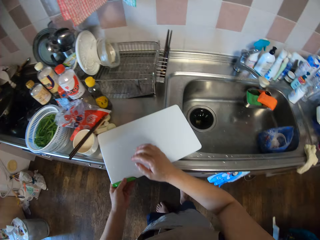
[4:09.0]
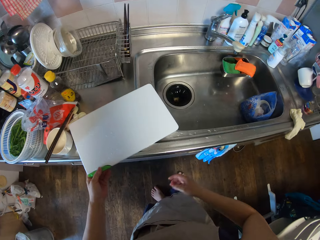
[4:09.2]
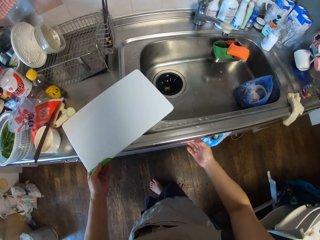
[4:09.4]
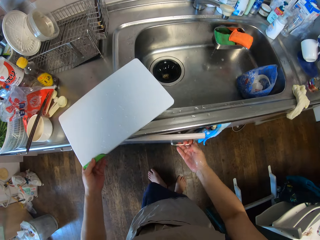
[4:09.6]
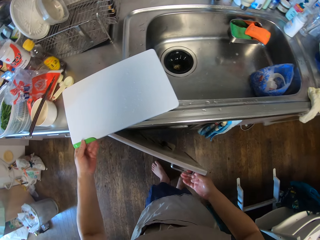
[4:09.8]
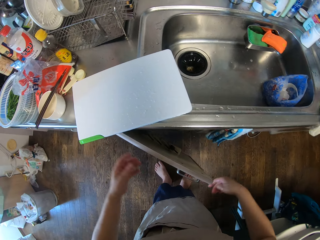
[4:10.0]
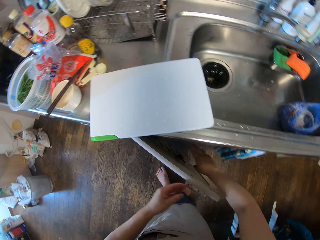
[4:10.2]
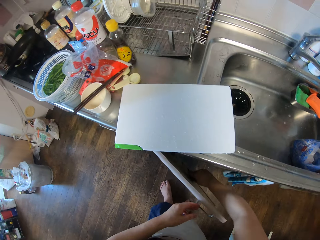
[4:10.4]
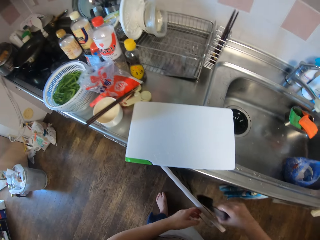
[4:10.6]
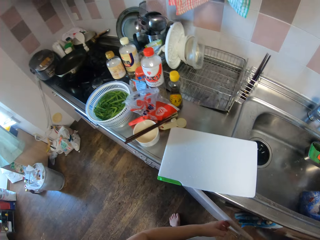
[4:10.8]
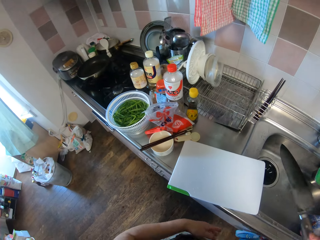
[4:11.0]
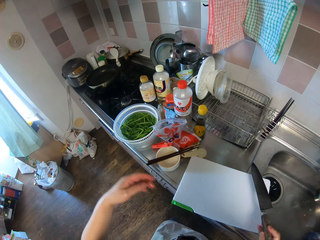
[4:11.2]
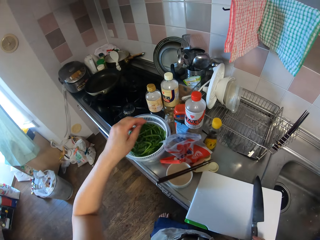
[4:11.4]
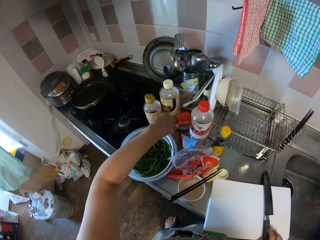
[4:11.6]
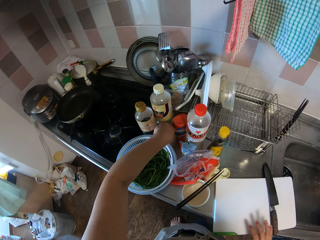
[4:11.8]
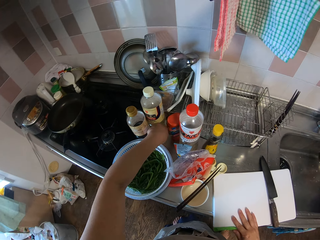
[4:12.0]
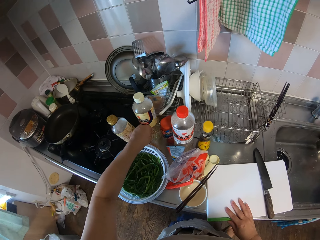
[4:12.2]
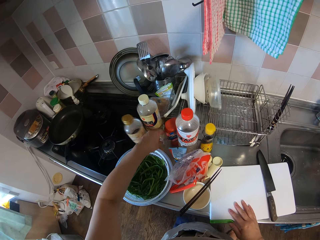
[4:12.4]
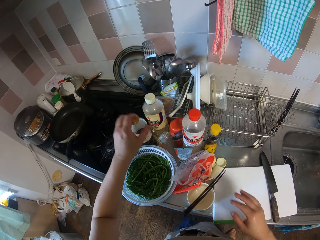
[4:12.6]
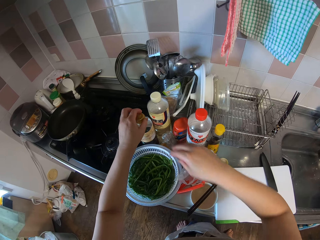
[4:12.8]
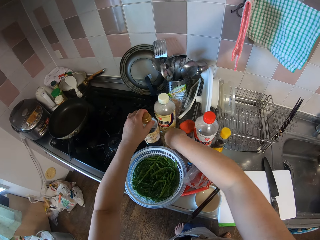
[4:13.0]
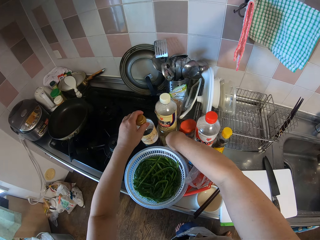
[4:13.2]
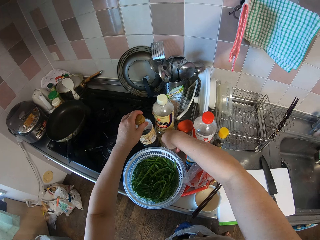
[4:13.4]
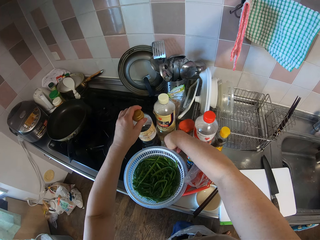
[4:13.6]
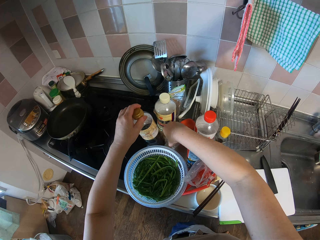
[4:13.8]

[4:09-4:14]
The camera wearer drops the chopping board on the kitchen sink. They open the kitchen cabinet. They take out a knife. They drop the knife on the chopping board. They take something.

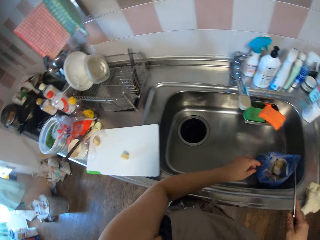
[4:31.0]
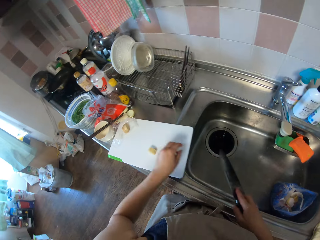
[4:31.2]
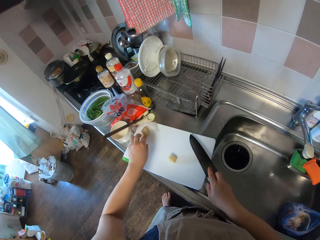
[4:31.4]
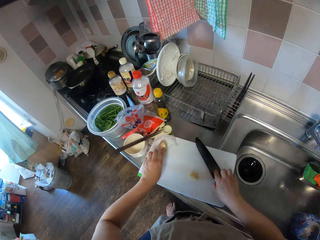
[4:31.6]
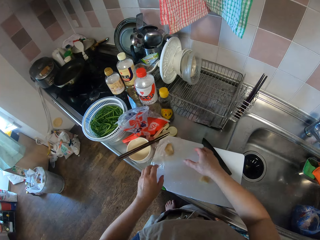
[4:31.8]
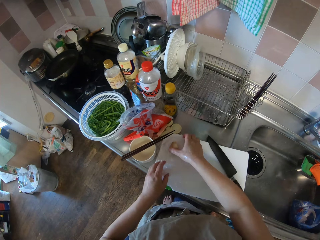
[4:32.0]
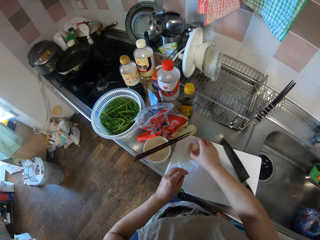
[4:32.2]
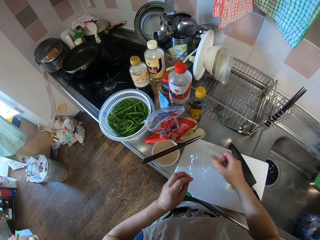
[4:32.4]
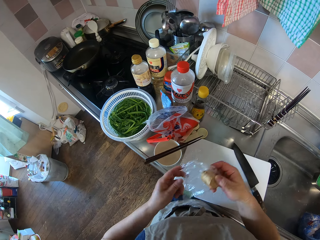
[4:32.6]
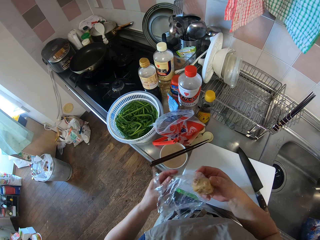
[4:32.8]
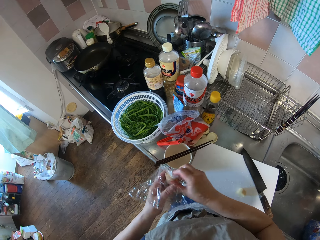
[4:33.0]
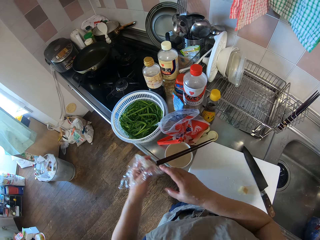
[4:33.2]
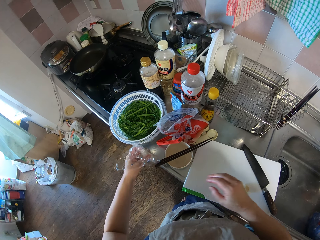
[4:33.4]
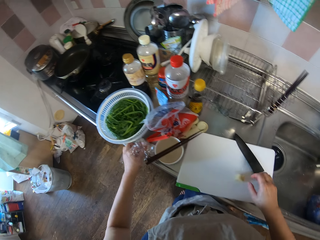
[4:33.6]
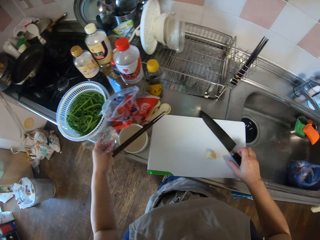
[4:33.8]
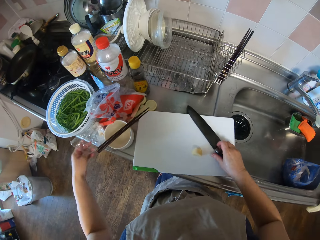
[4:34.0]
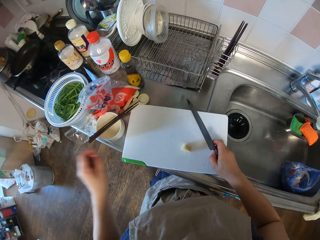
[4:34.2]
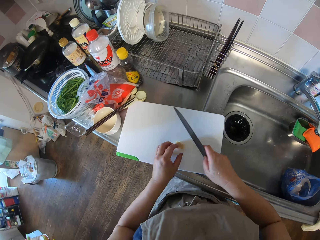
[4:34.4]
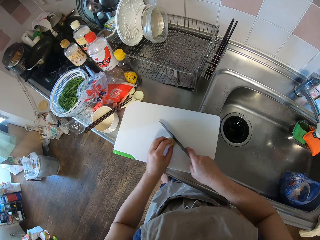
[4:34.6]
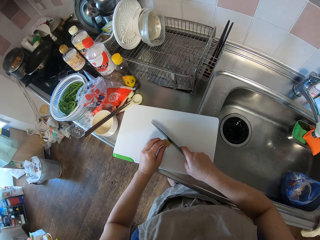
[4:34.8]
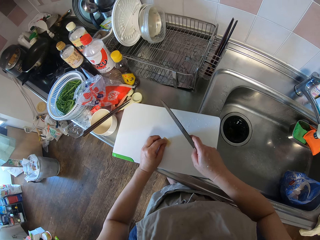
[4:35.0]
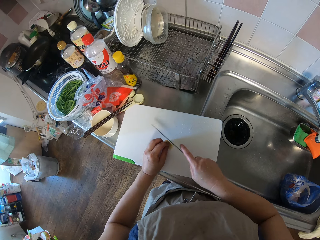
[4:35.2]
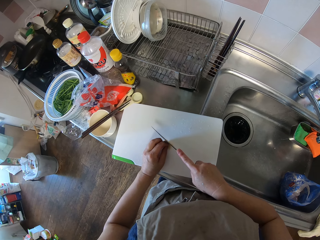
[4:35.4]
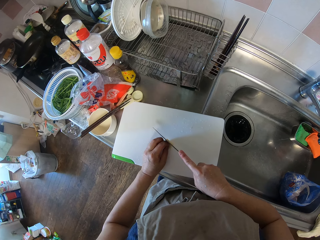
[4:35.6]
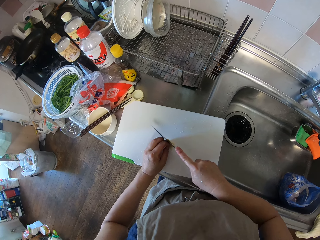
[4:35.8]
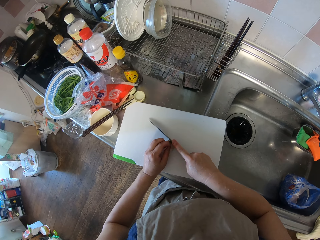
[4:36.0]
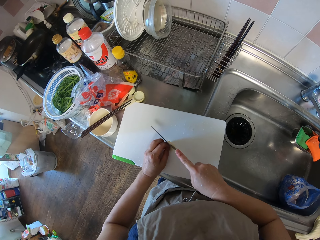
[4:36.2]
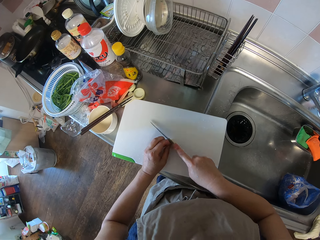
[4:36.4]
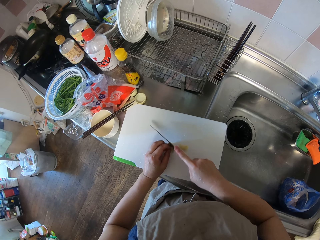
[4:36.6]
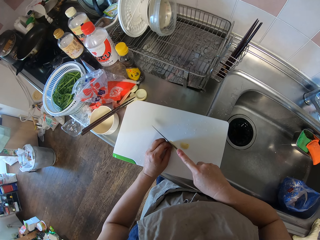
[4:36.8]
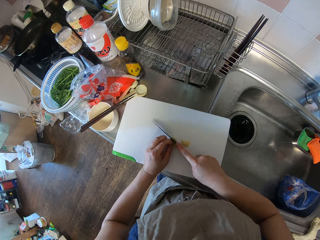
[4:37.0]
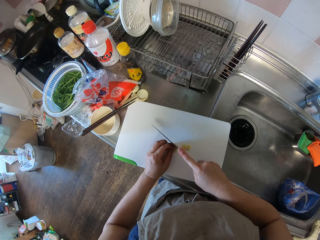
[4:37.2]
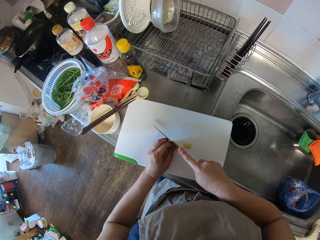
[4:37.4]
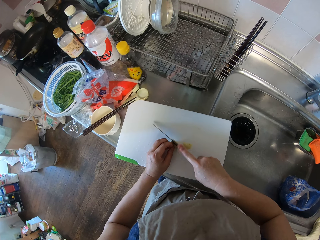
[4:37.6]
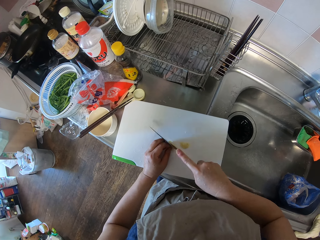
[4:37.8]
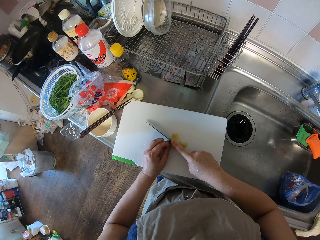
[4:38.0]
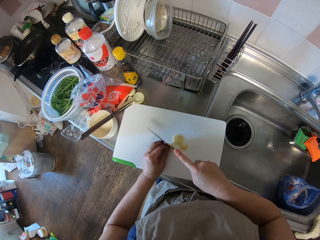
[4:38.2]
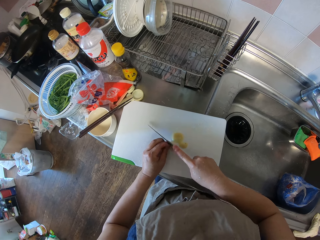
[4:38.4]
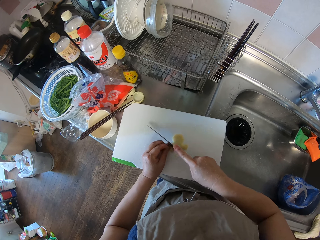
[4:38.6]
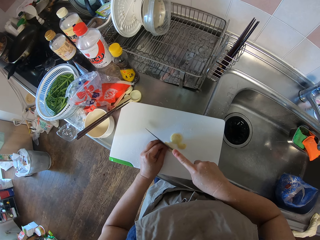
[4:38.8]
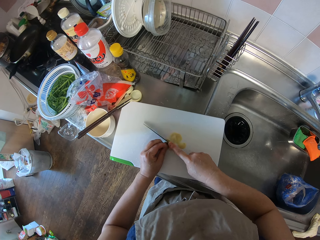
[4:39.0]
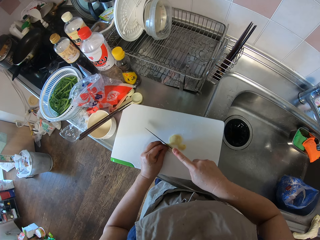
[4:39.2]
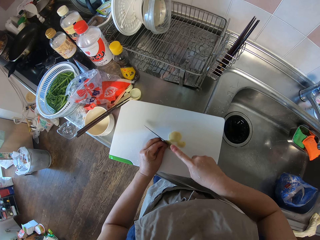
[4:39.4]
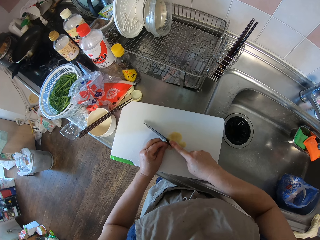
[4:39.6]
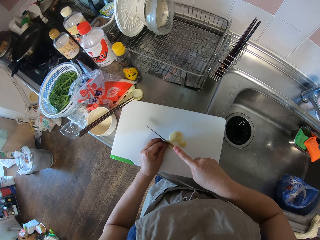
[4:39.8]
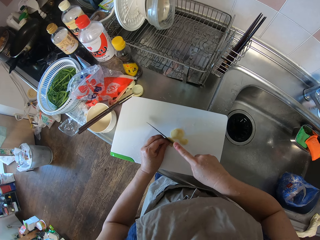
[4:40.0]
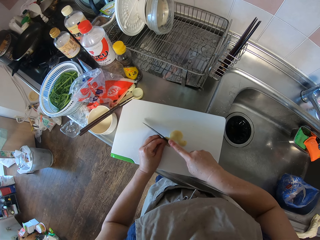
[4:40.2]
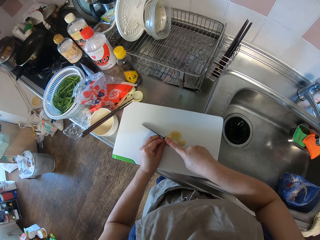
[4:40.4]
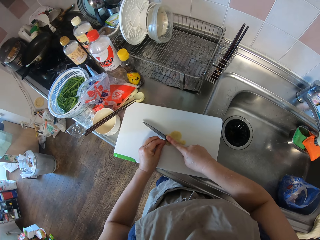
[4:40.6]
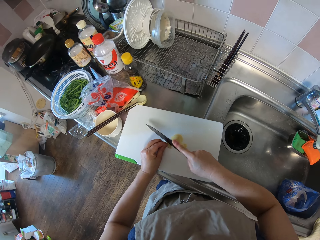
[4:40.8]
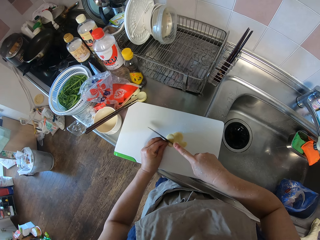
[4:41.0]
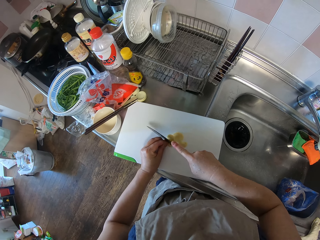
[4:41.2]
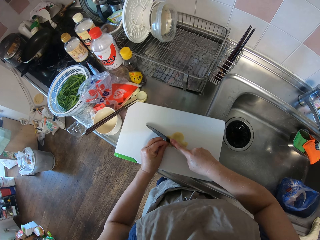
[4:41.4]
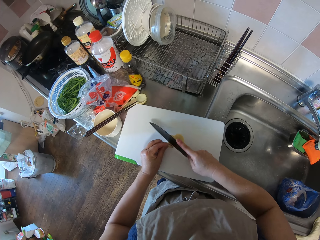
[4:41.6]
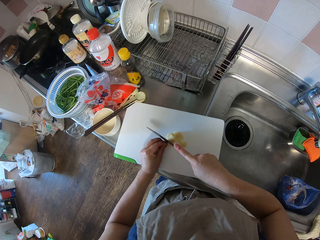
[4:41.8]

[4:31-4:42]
The camera wearer puts the cut piece in the polythene bag. They put the knife on the cutting board. They take the polythene bag and put down the bag. They take the knife. They cut the potato into small pieces.

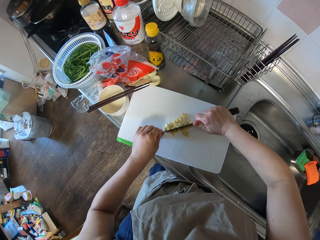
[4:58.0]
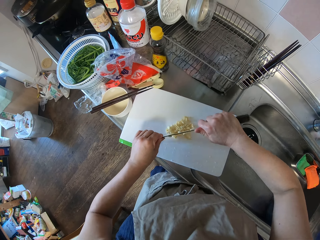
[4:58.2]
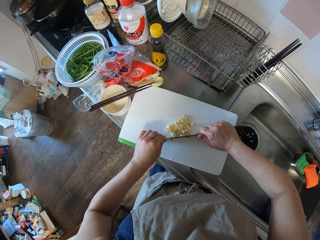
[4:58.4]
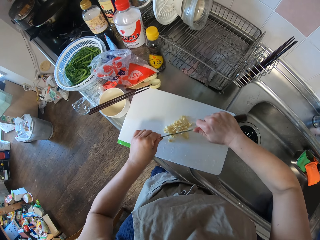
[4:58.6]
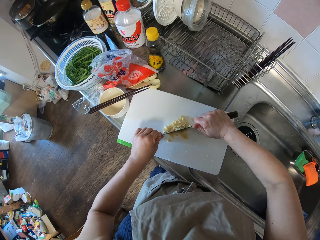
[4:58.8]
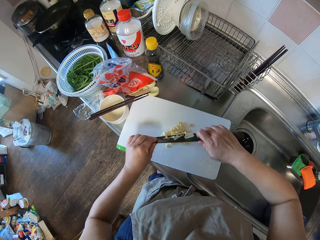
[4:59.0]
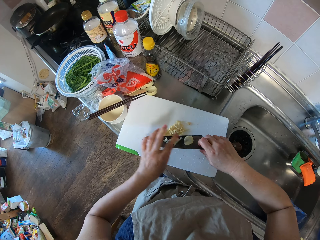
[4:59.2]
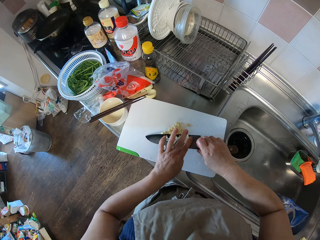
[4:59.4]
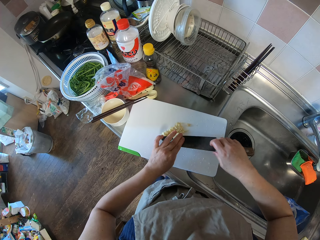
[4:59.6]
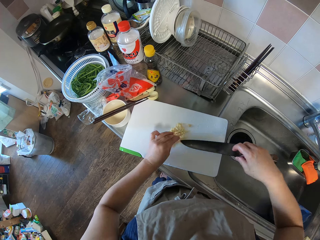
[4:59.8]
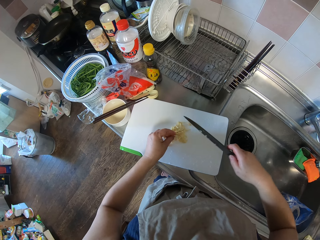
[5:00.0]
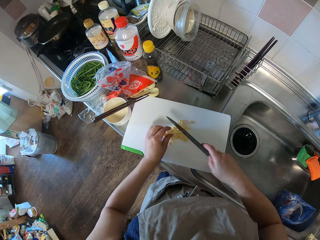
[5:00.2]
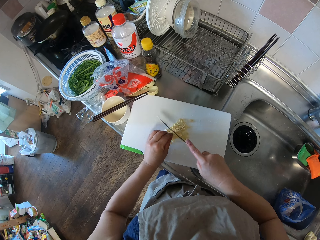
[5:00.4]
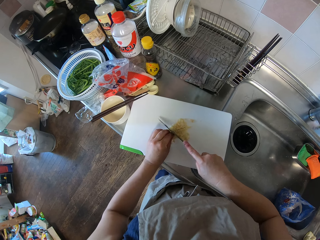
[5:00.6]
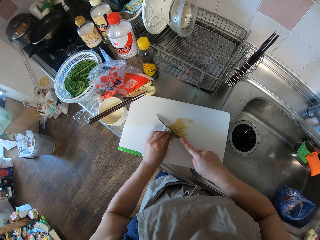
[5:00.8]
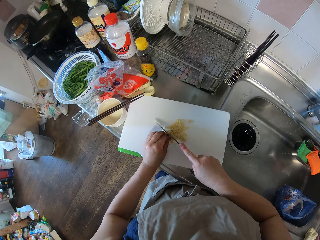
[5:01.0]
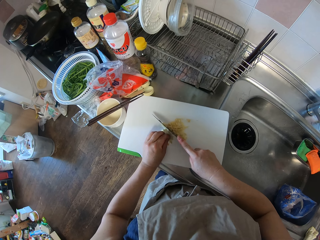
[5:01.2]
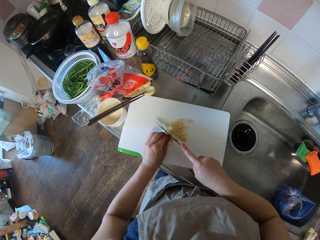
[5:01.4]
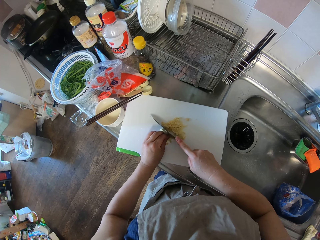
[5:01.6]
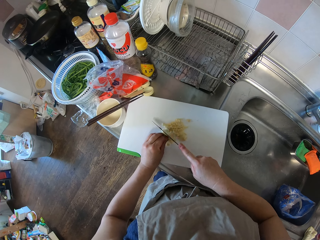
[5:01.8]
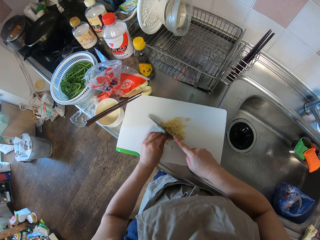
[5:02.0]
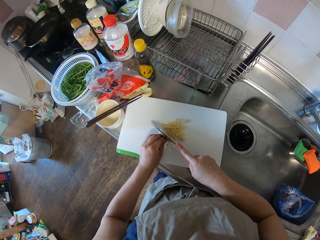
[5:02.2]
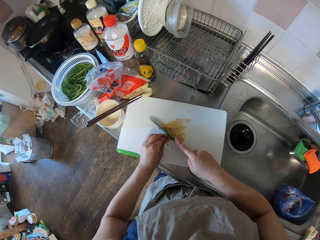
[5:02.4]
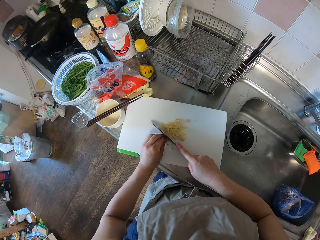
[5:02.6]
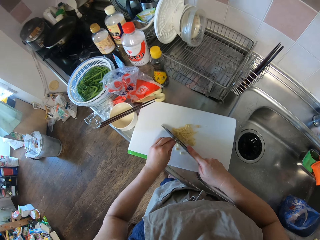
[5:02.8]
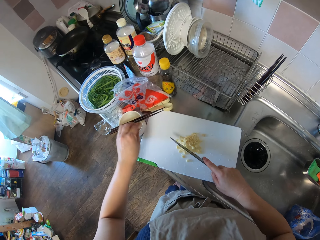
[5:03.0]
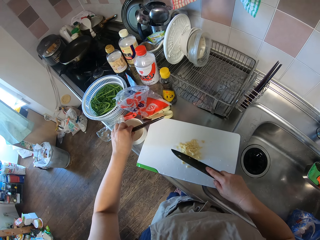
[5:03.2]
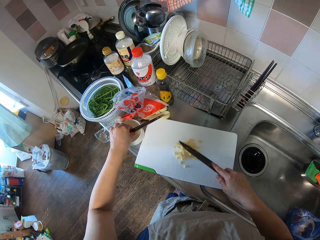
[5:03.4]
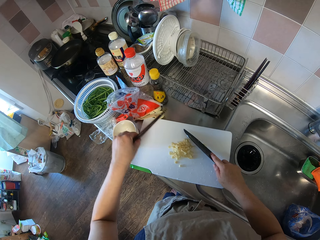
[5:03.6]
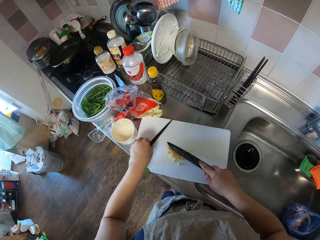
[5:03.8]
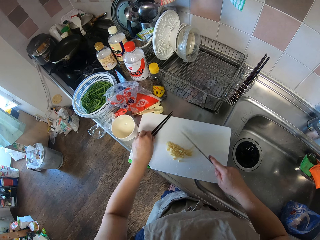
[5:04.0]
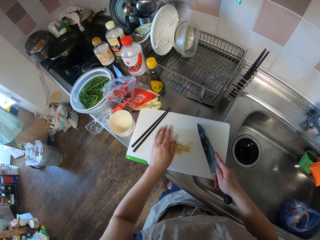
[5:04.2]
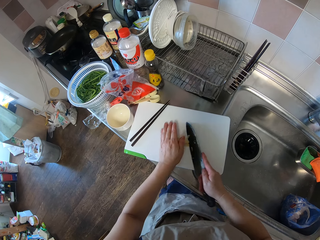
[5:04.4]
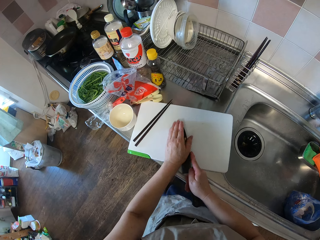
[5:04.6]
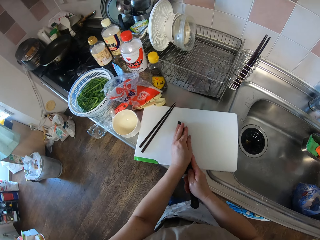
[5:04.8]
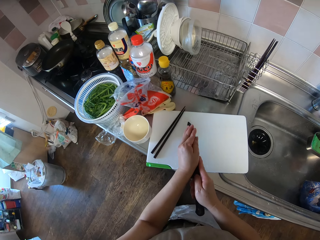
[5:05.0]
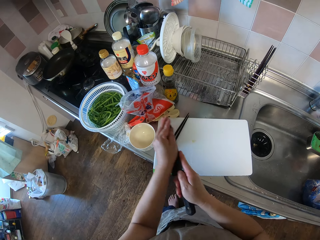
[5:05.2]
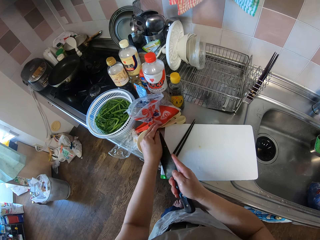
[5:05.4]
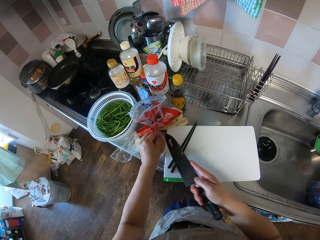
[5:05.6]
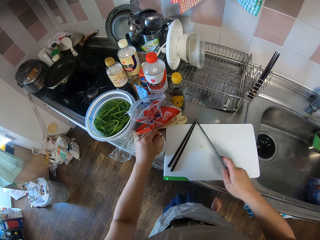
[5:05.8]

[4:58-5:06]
The camera wearer wipes the knife with her fingers. She cuts the potato into small pieces. She takes the chopsticks. She puts down the chopsticks. She takes the potato. She packs the ginger on the knife.
